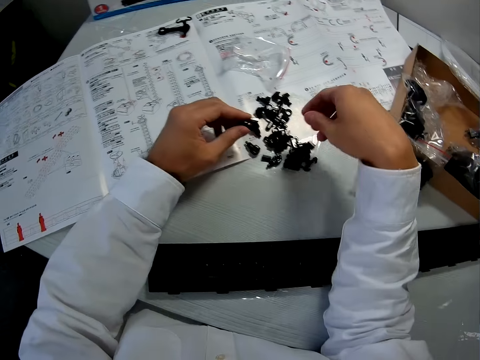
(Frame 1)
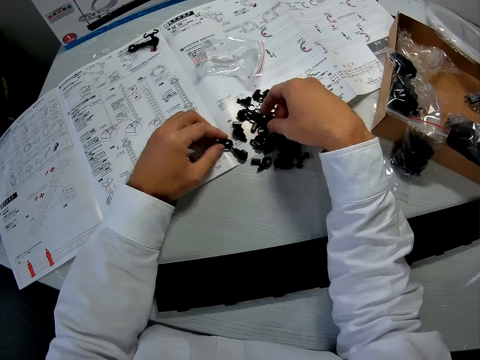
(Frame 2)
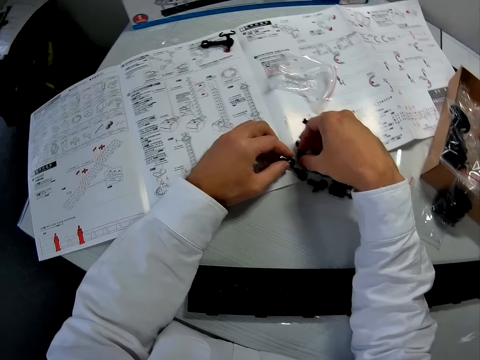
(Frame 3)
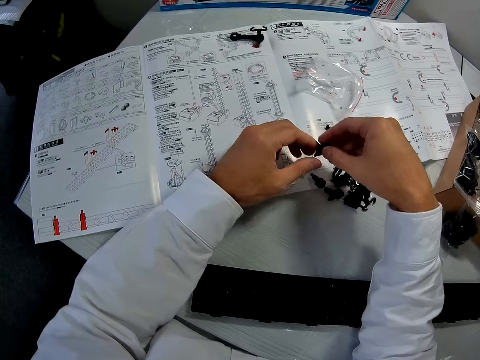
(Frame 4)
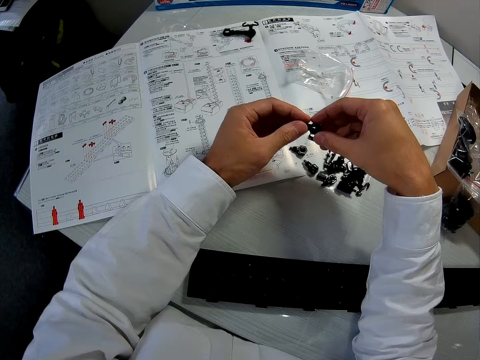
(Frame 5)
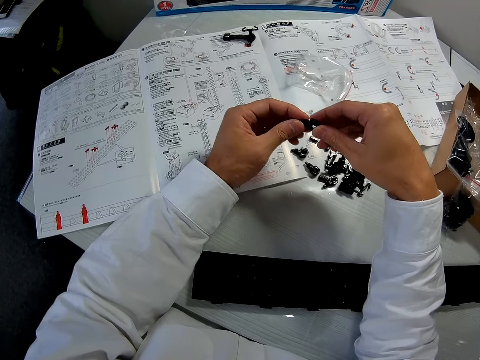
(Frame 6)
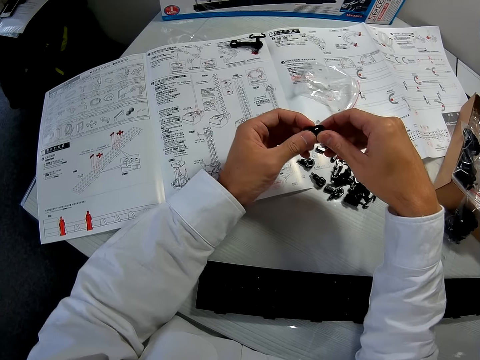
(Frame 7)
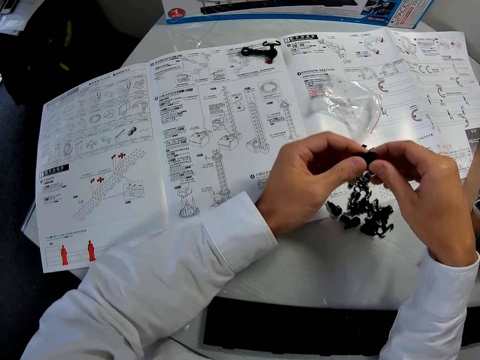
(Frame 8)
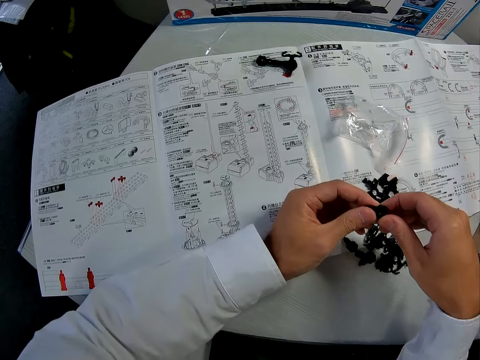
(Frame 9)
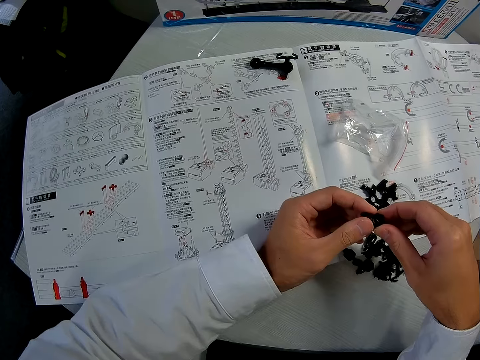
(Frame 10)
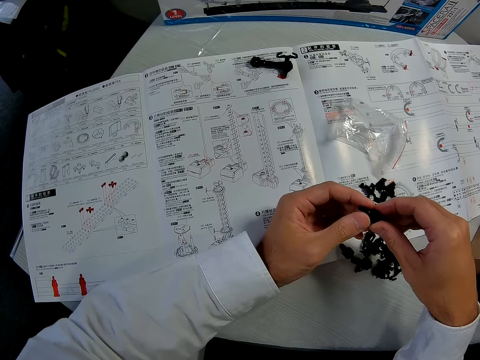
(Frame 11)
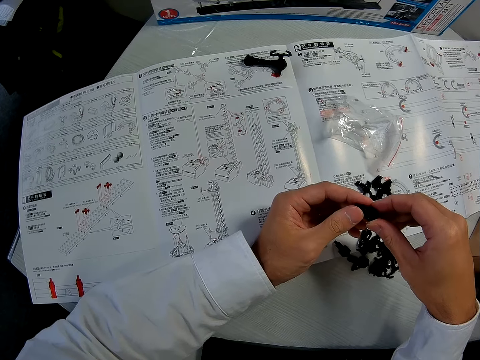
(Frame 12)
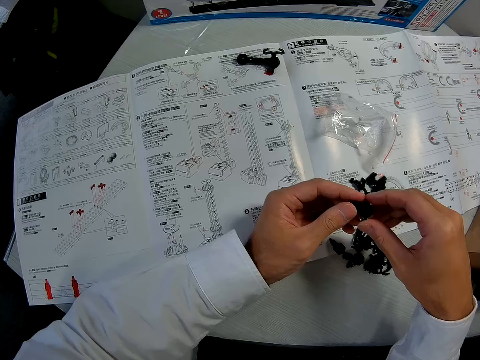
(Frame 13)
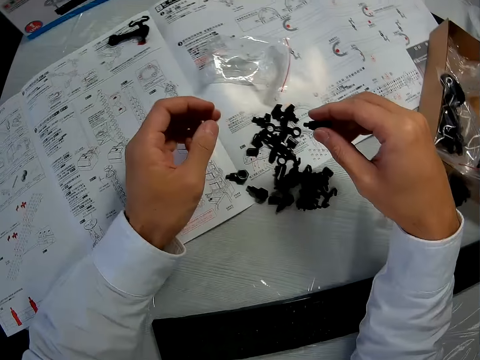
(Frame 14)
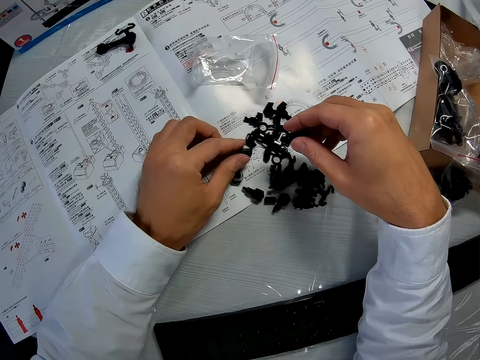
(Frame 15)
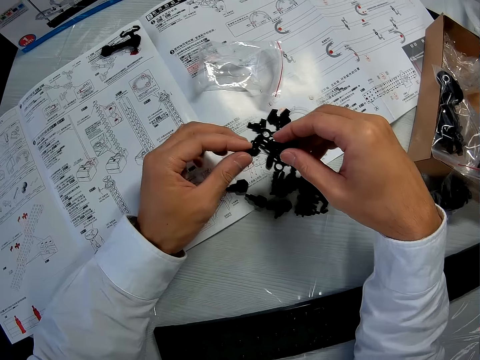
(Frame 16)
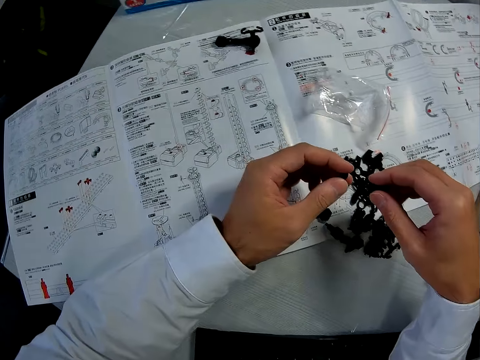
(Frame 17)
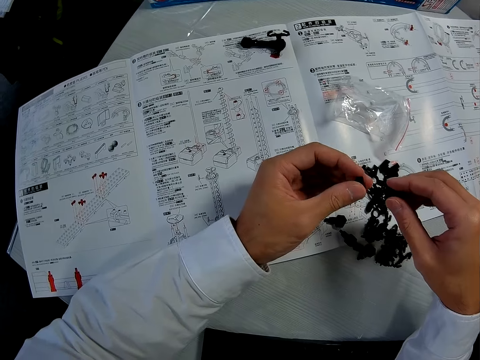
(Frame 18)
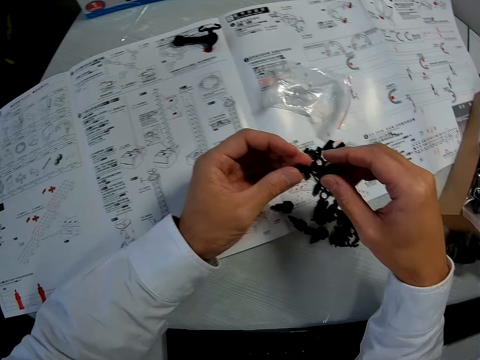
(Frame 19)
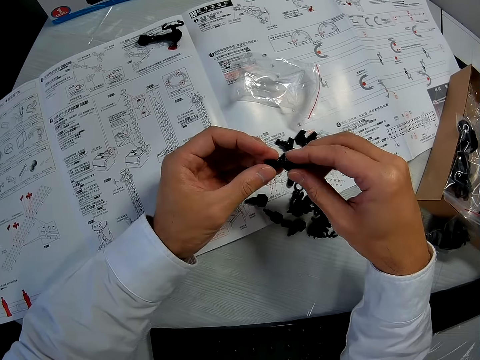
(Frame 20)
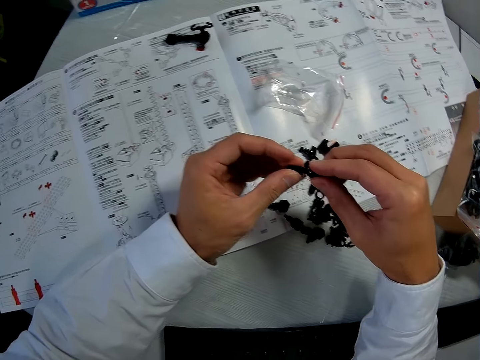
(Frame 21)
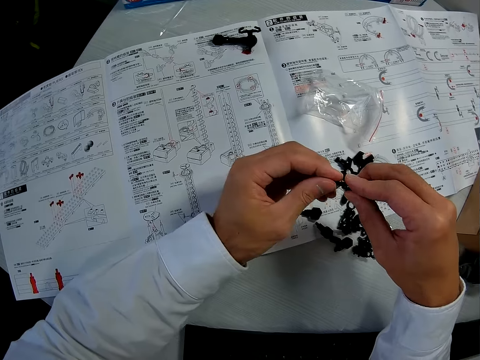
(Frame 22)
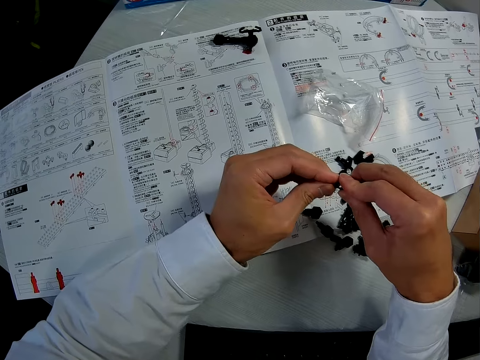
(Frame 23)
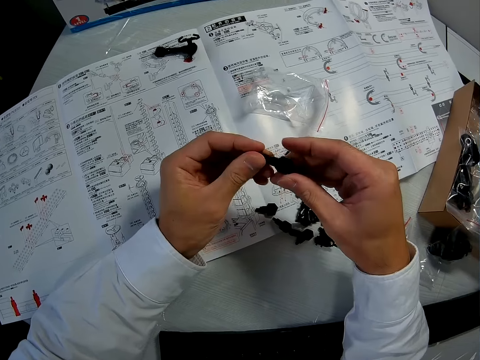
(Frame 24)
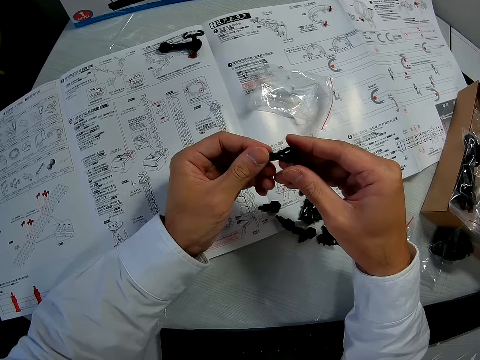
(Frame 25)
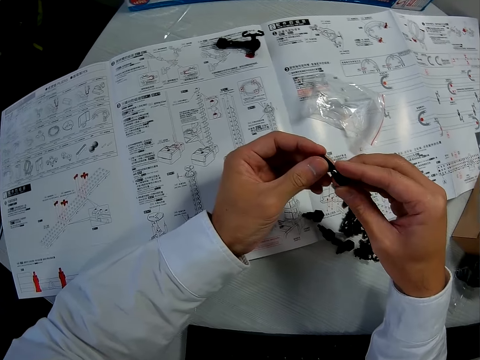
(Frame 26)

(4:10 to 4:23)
The camera wearer moves the piece from his right hand to his left hand. He picks another arm from the paper. He drops the piece on the table. He moves the piece from his right hand to his left hand. He fixes the two arms. He examines the manual. He picks another arm from the paper. He fixes the arm on the other arm.

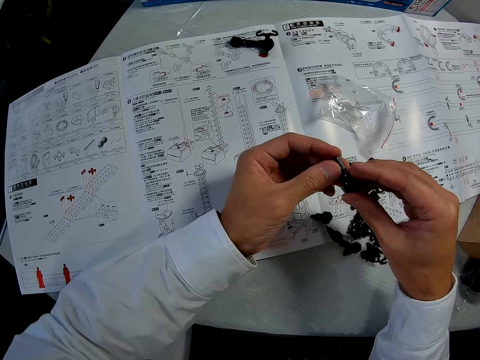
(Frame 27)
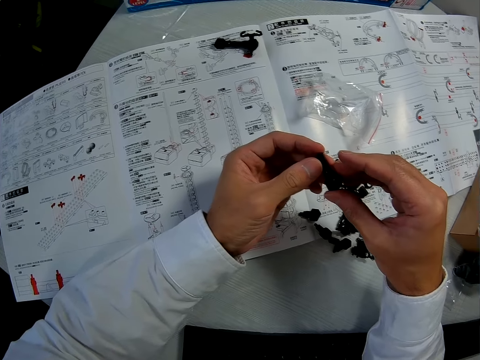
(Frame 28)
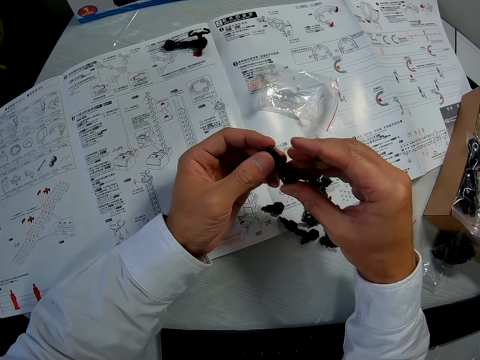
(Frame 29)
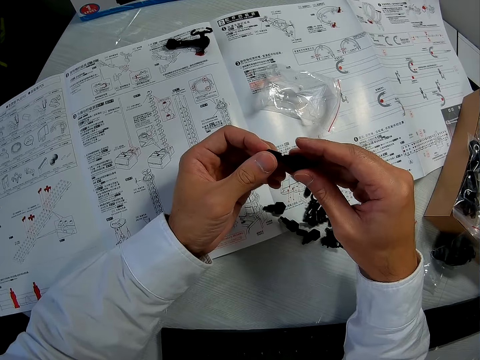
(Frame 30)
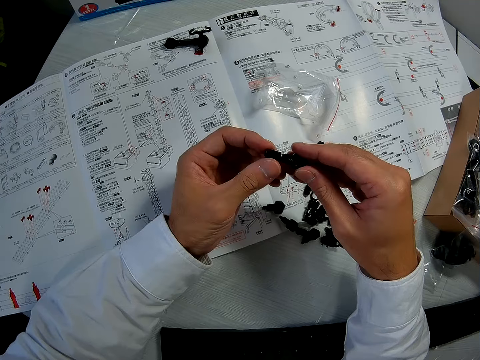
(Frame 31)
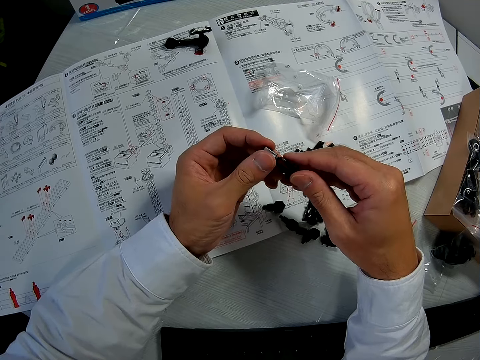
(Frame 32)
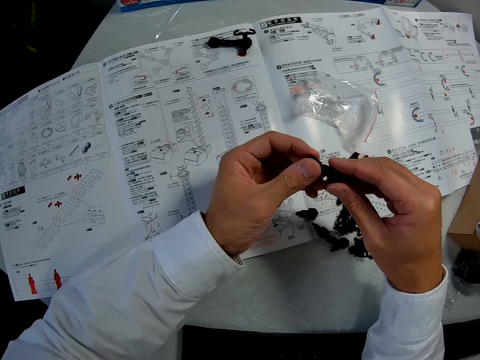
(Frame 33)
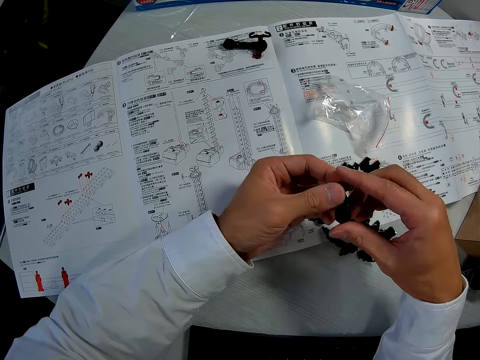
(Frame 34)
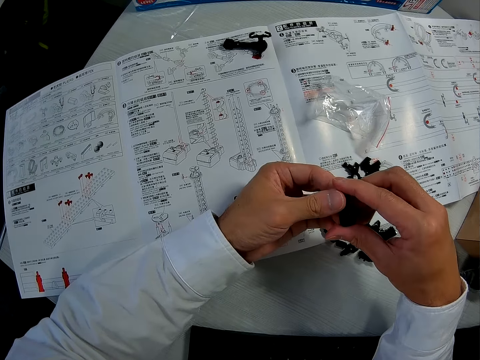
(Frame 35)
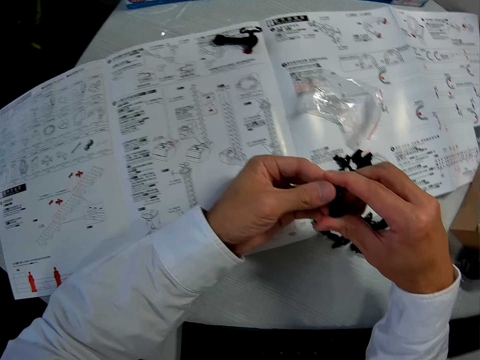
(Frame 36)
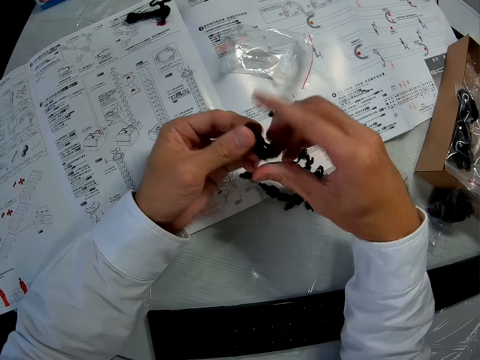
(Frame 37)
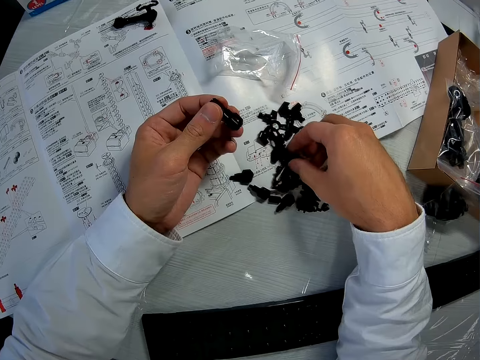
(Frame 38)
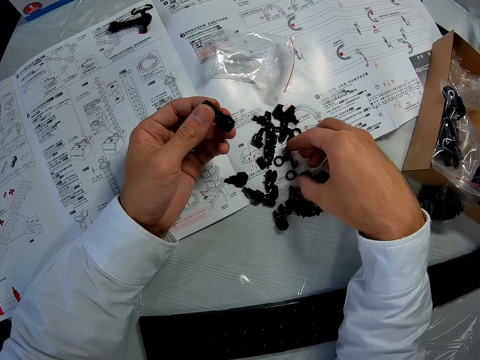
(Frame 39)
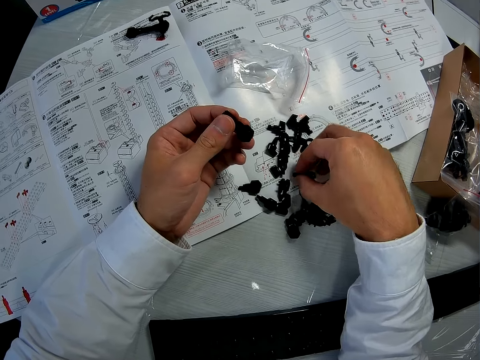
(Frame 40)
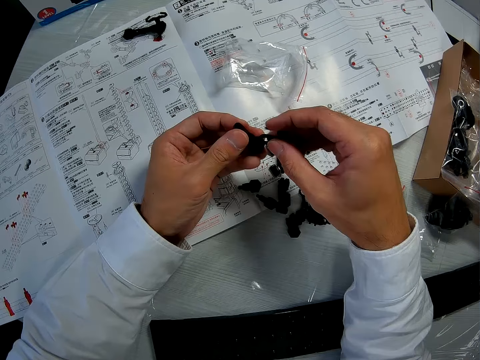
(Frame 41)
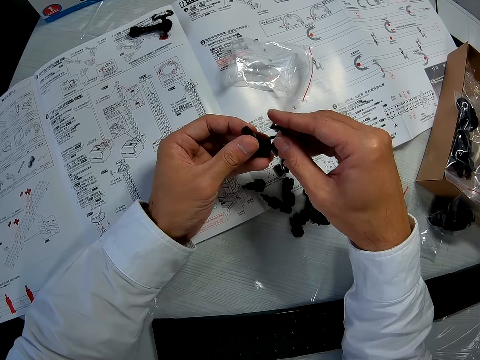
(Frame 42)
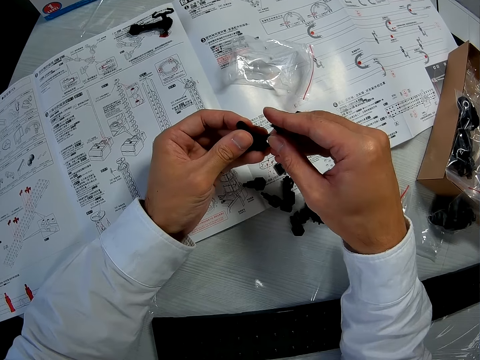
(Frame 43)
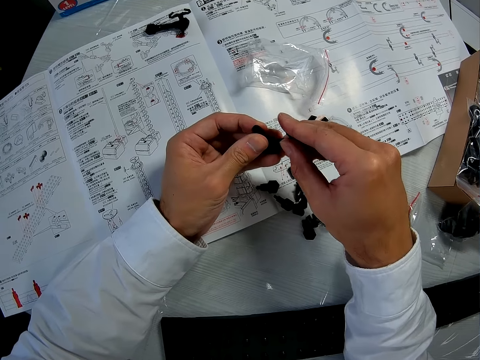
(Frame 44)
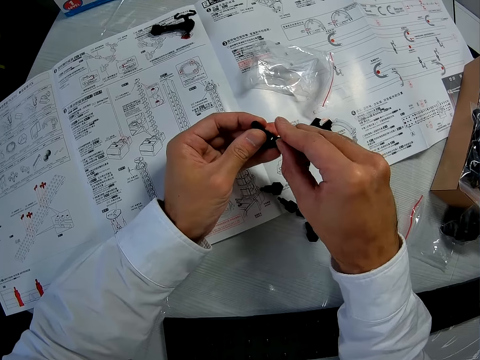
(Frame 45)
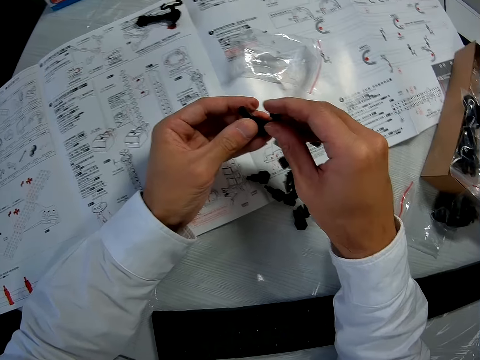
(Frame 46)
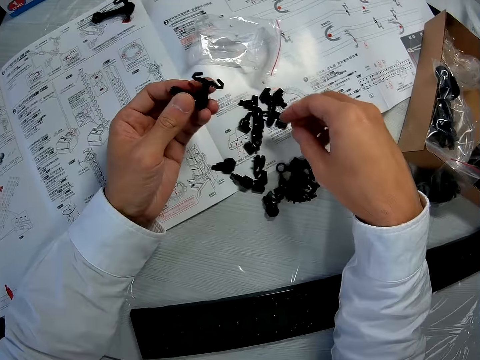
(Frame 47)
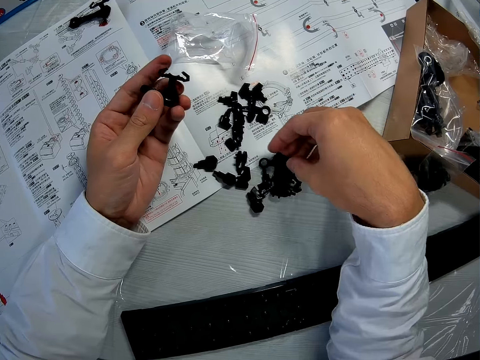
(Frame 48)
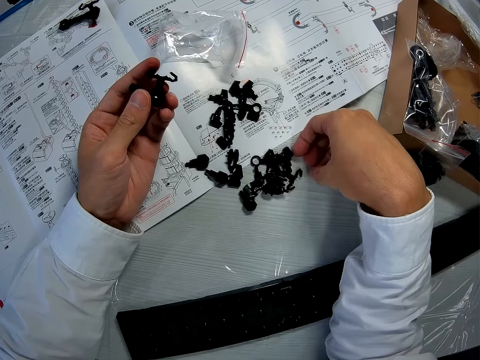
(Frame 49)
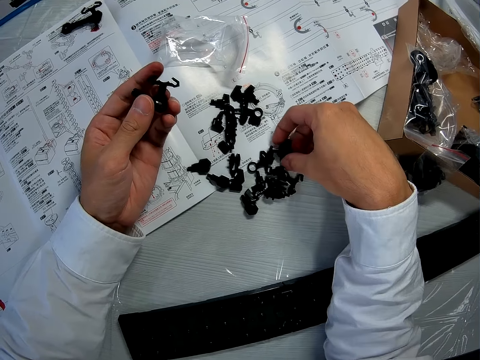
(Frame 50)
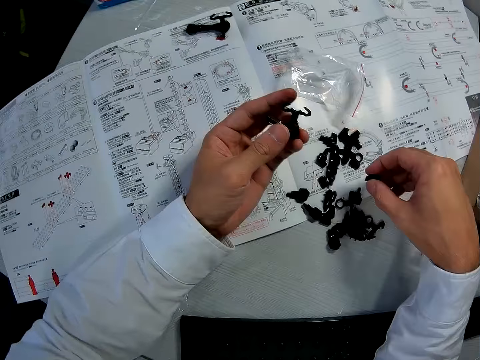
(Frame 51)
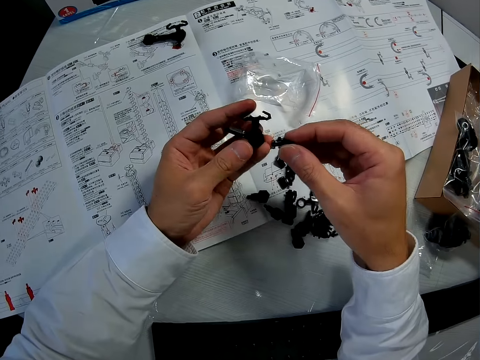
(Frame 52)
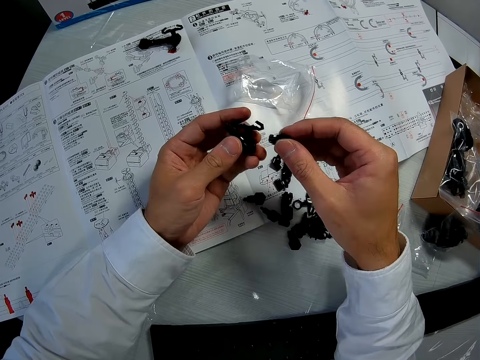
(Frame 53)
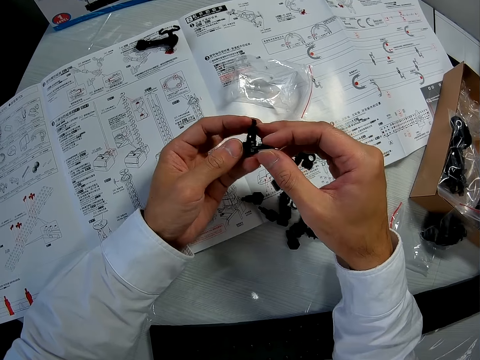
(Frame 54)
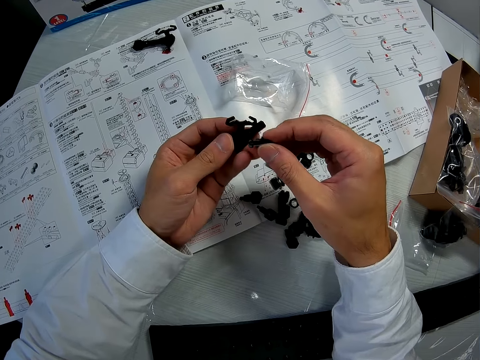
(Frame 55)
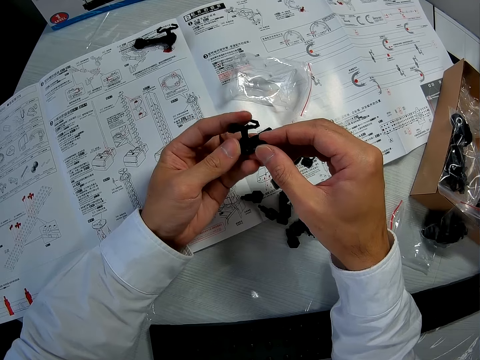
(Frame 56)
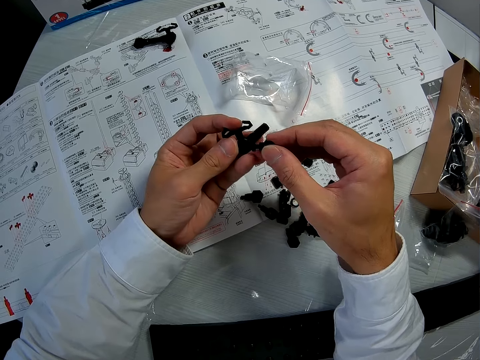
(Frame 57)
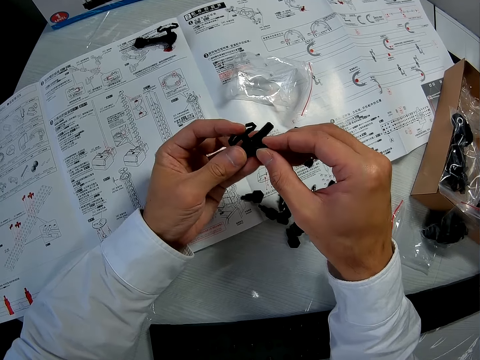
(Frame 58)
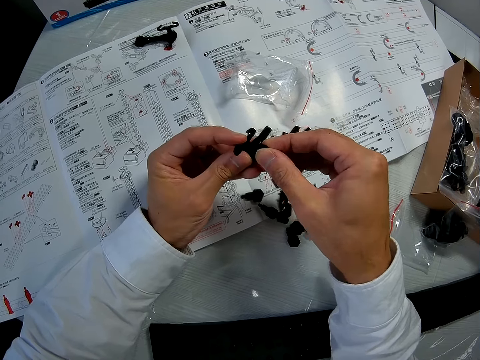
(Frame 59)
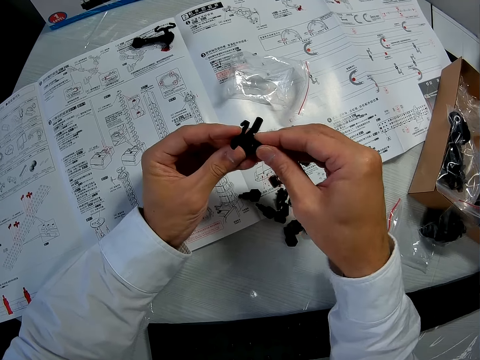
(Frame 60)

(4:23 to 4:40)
The camera wearer looks at the fixed arm. They pick another arm from the paper. They fix the arm on the other arms. They pick another arm from the paper. They fix the arm on the other arms.
